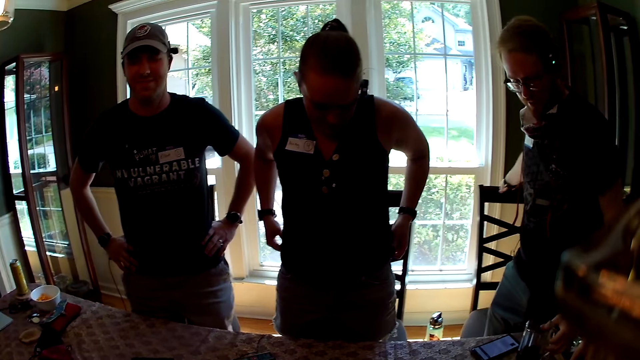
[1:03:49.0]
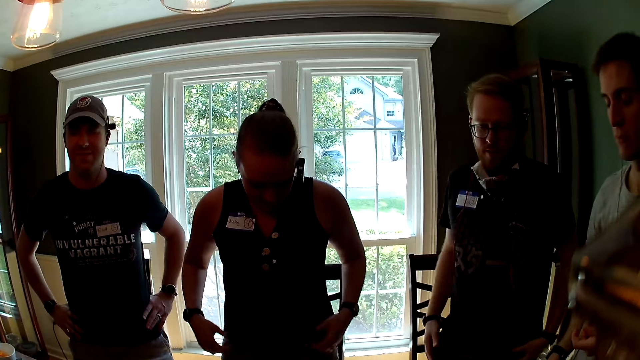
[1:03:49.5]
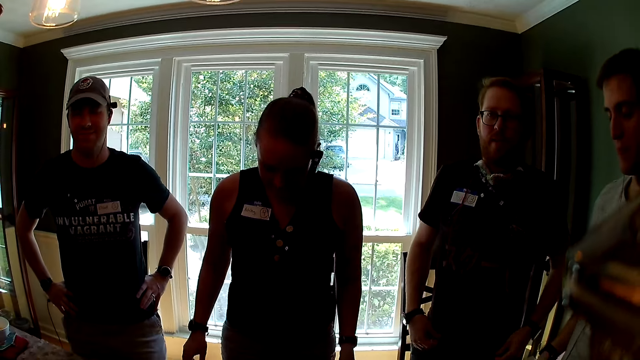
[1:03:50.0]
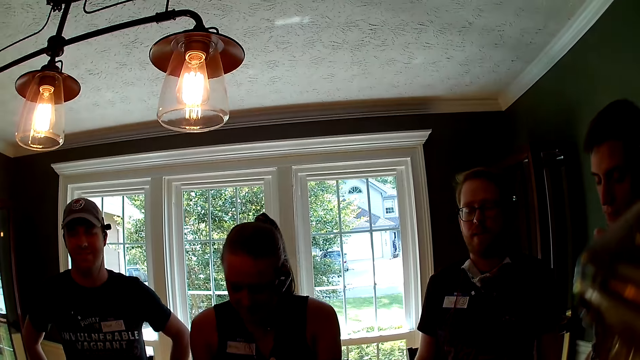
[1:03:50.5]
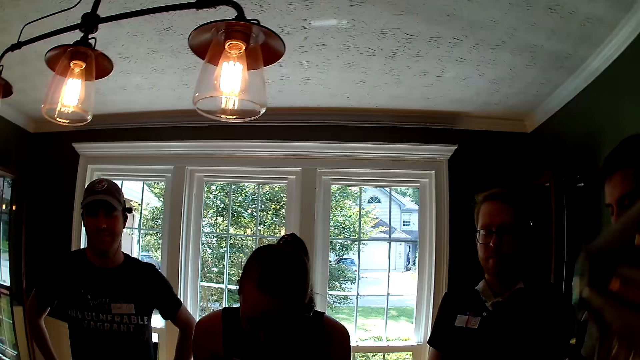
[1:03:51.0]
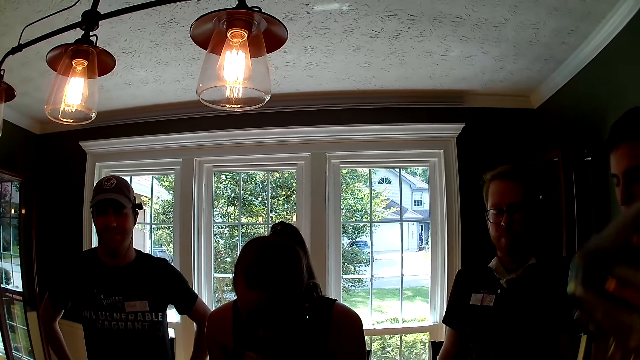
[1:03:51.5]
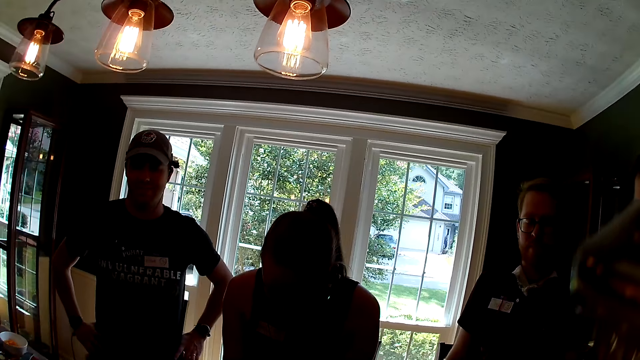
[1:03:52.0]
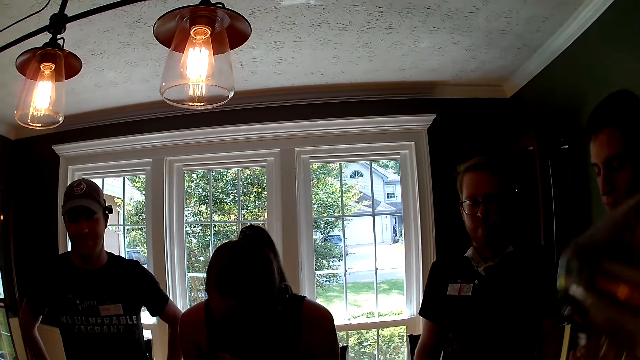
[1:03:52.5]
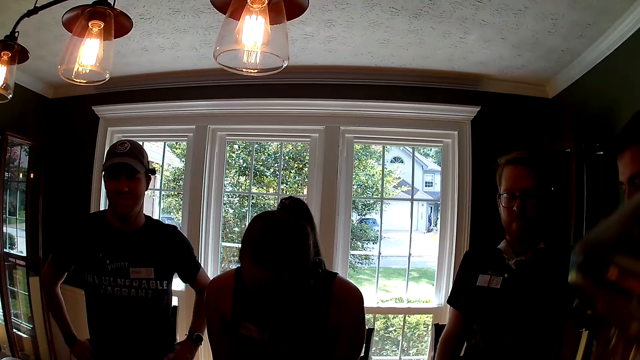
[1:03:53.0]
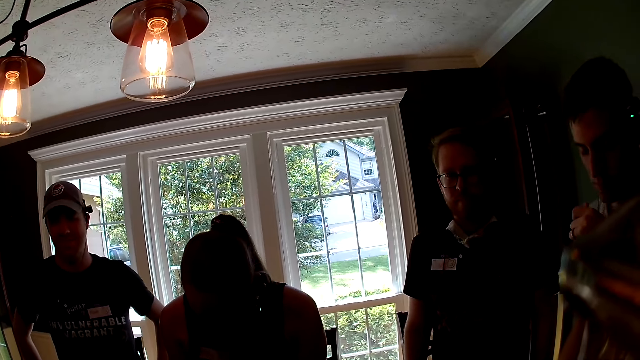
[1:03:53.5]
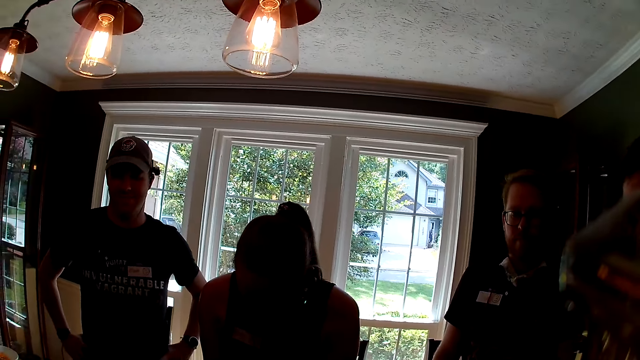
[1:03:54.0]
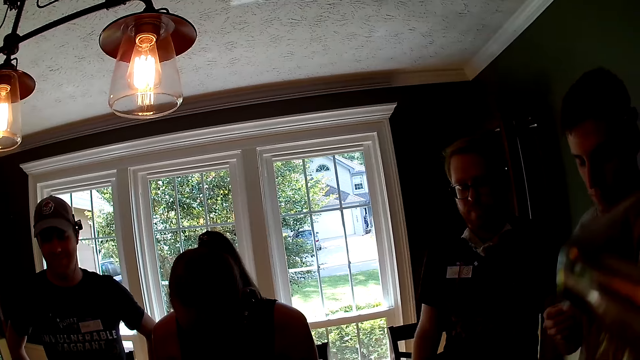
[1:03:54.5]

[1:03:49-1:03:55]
The man drops the glass of water on the table with his left hand.

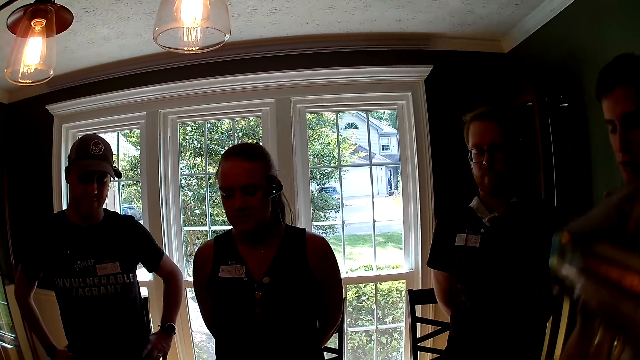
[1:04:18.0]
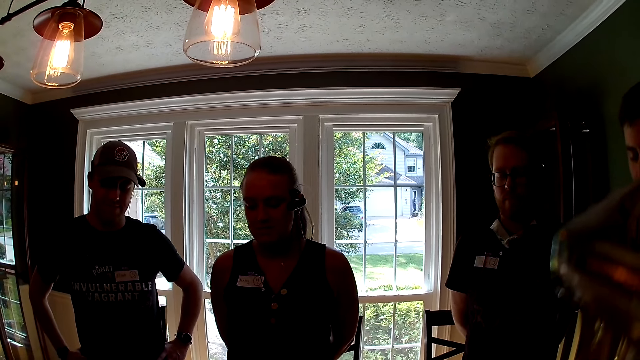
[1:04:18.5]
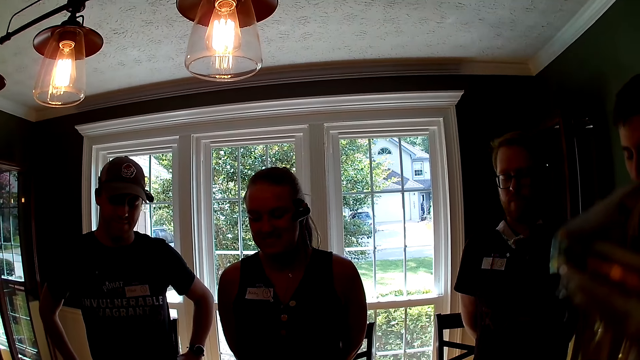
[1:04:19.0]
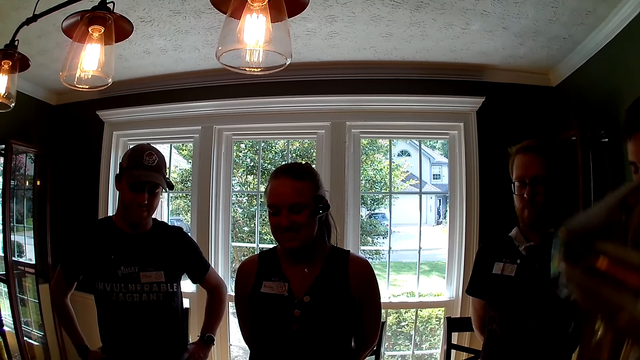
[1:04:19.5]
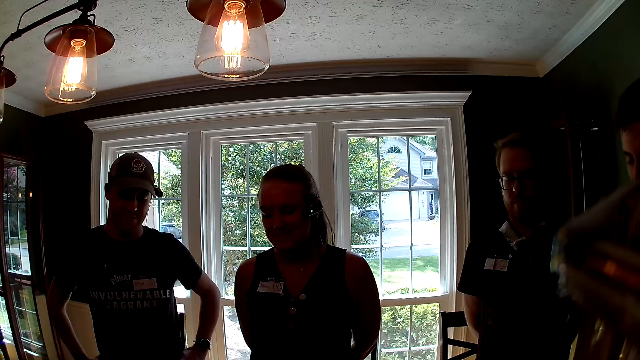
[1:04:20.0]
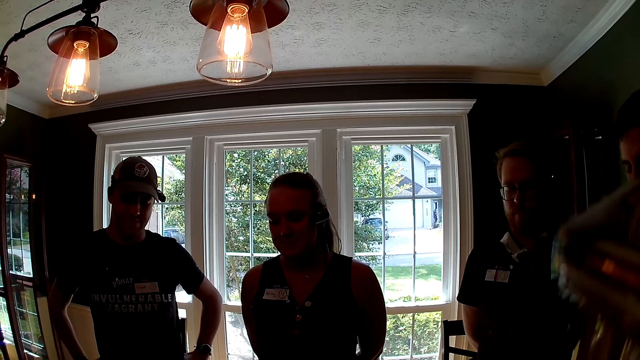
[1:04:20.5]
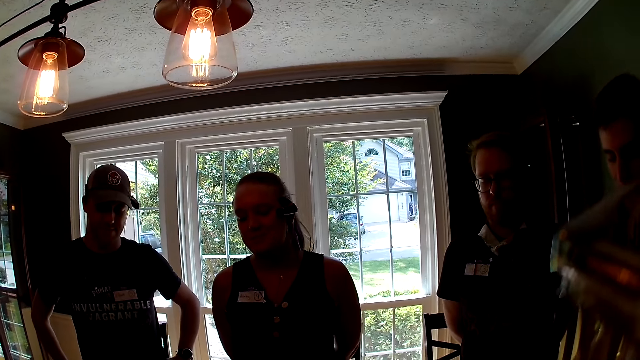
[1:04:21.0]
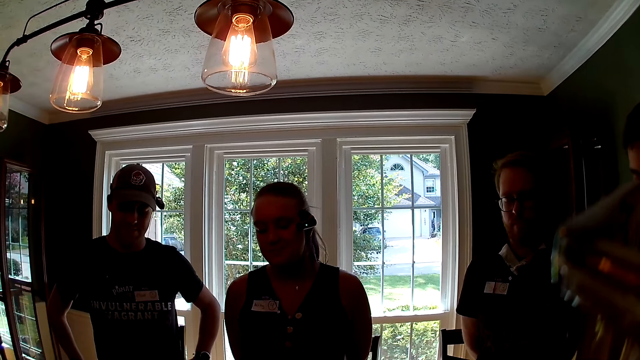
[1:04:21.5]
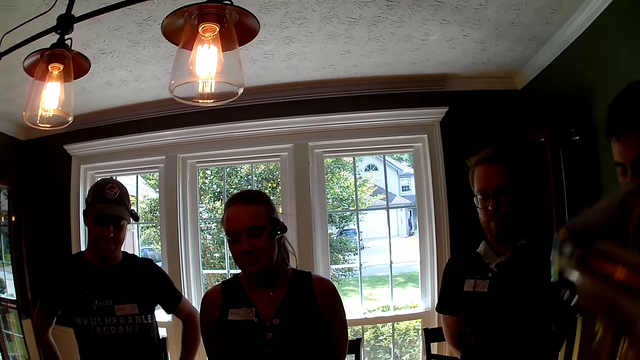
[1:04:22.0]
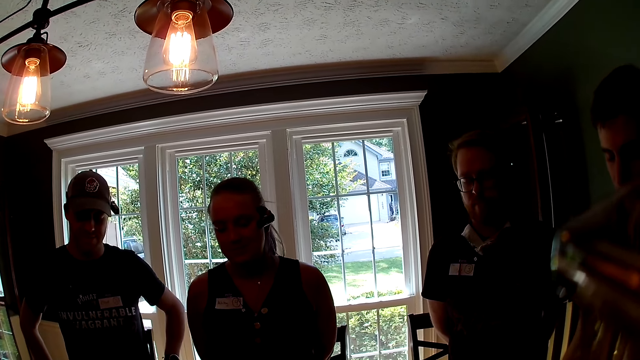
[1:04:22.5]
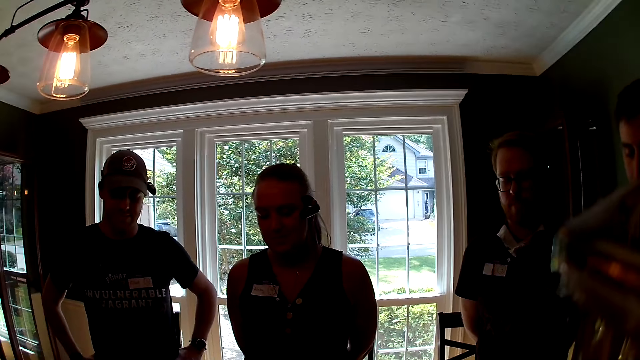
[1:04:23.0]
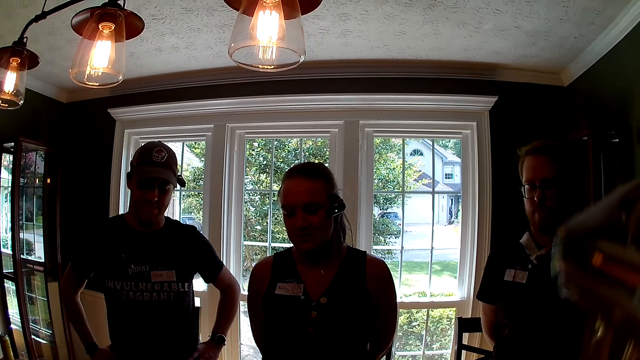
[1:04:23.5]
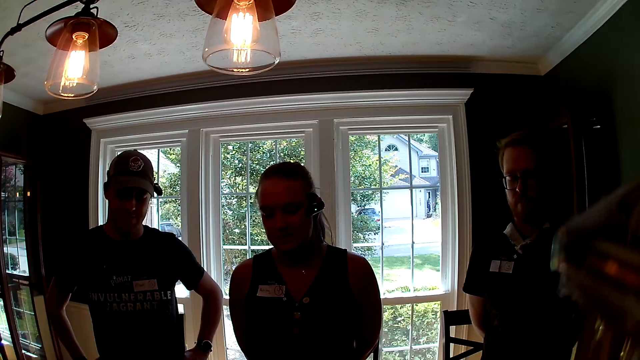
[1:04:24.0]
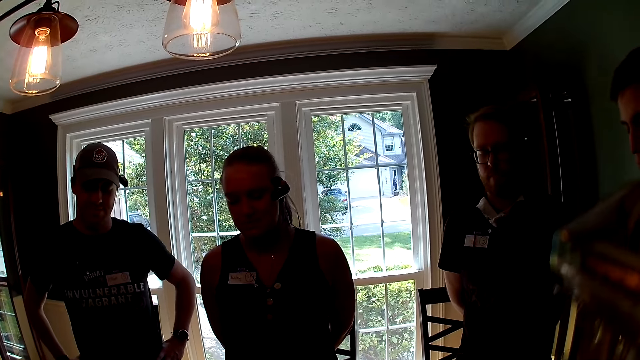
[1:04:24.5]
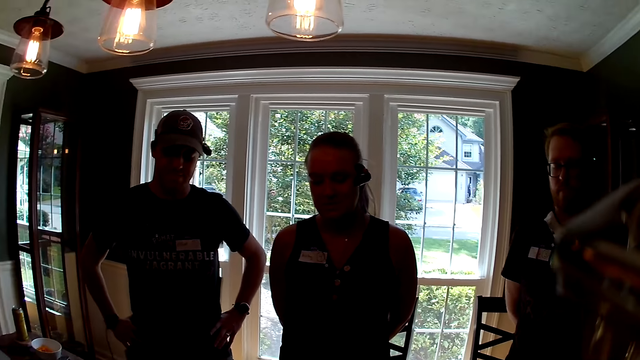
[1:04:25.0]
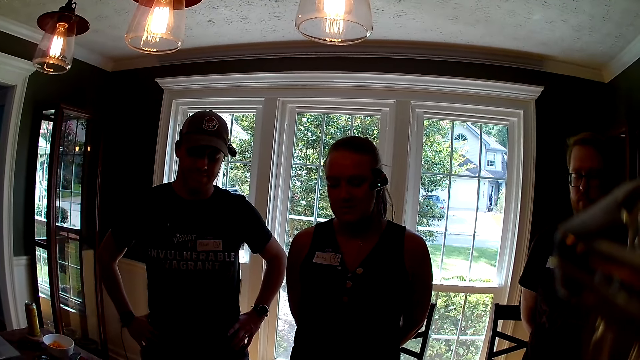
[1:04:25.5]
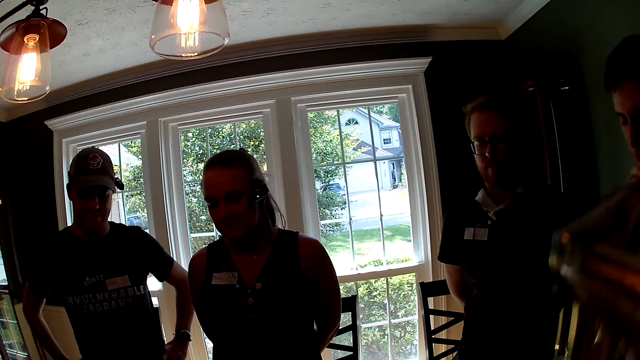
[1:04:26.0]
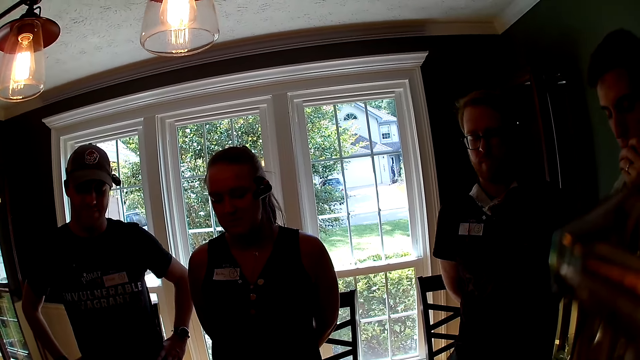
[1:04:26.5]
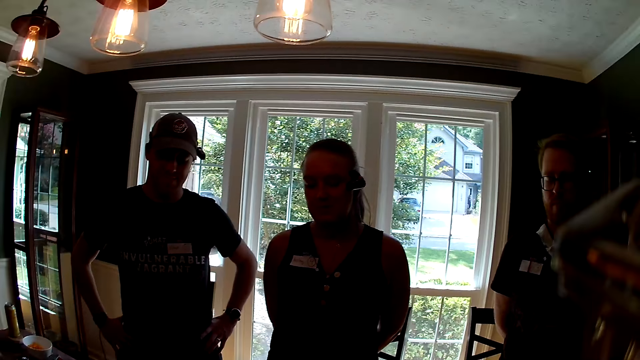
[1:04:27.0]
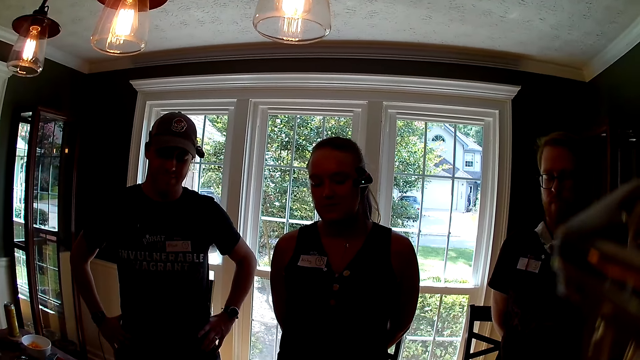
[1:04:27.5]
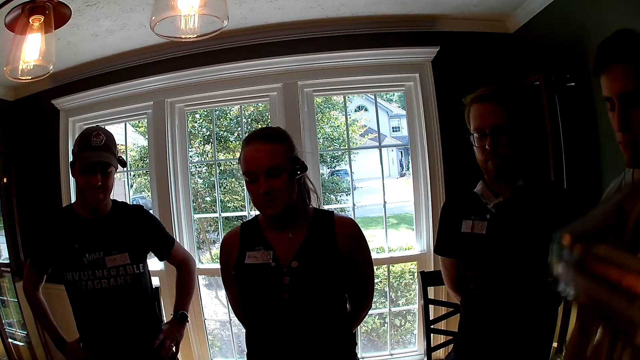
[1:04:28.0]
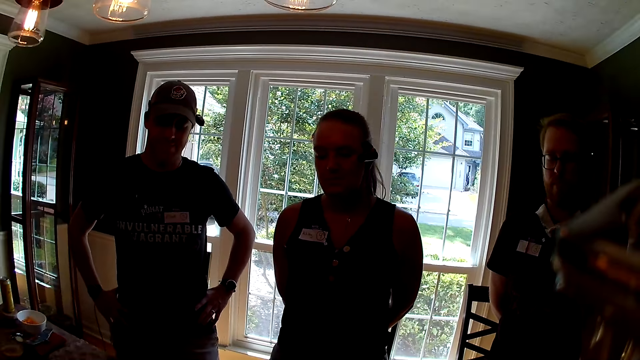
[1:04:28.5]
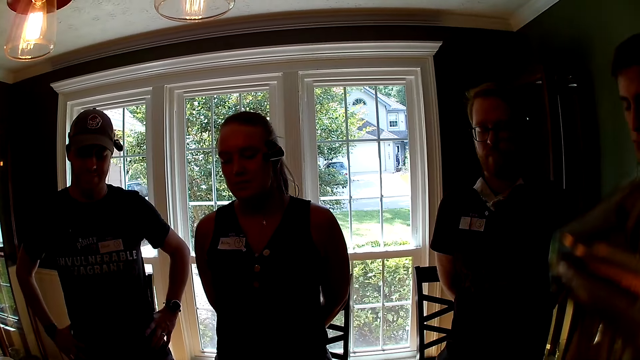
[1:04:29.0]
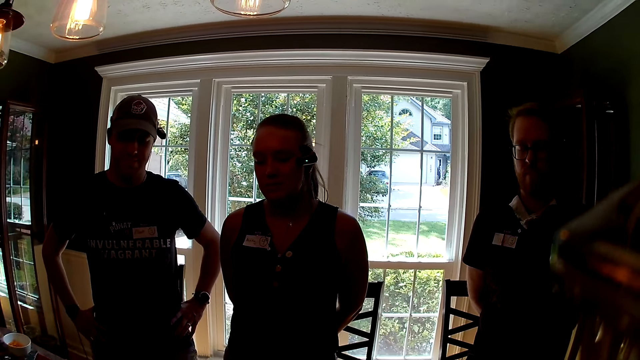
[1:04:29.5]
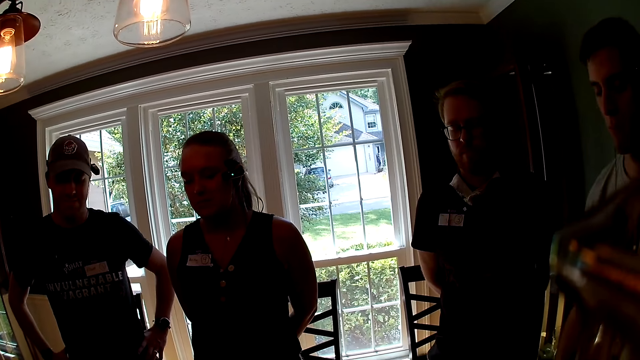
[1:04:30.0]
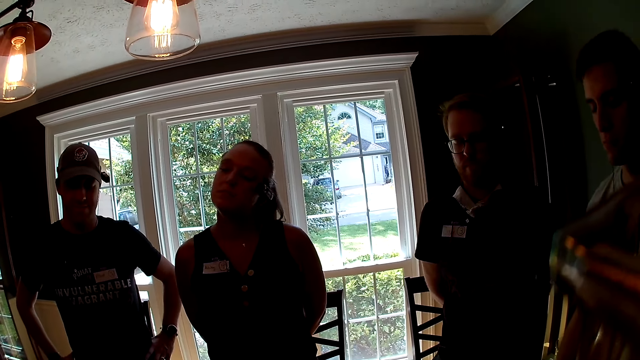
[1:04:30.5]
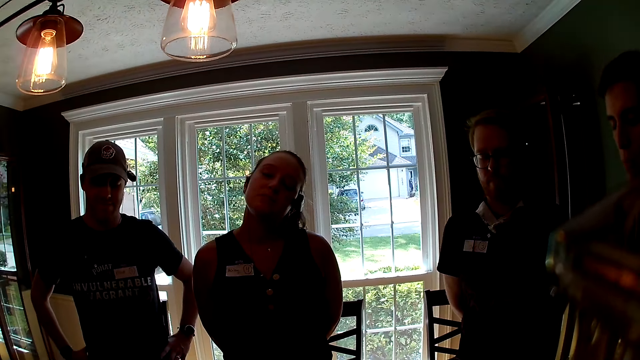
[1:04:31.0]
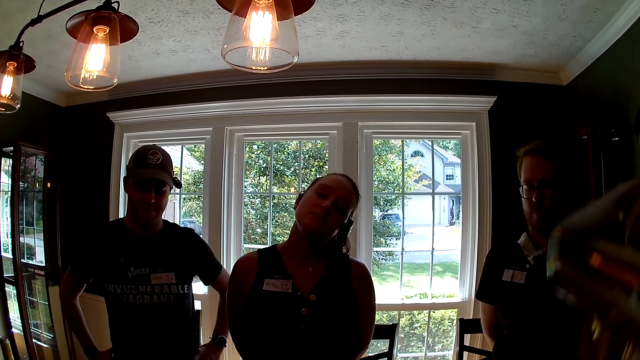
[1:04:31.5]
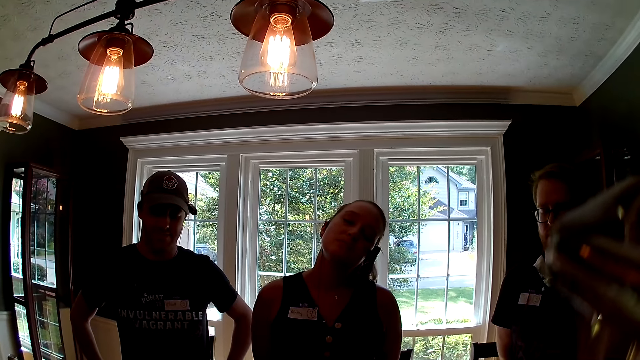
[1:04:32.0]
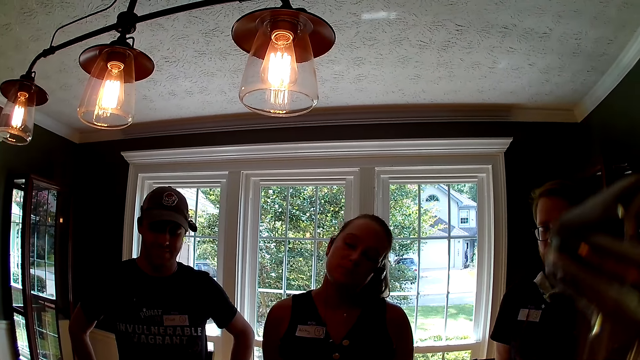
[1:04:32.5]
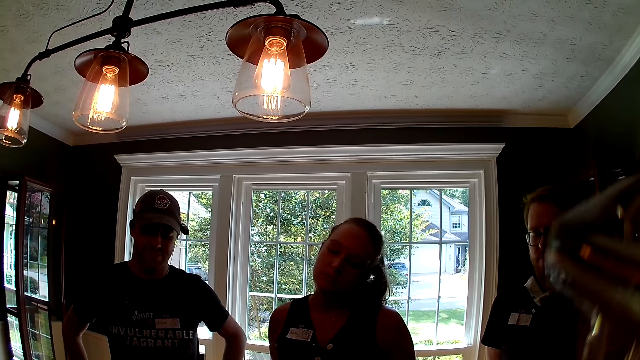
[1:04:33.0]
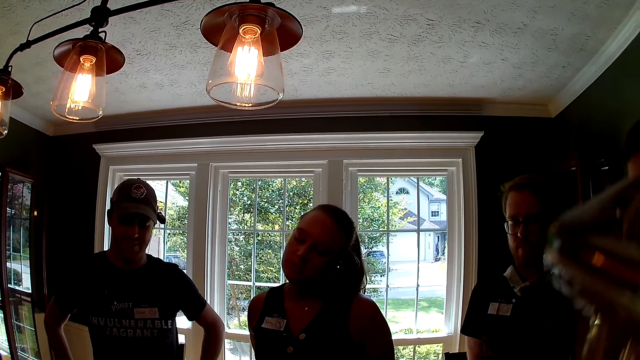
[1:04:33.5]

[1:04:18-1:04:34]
The camera wearer talks and looks around.
